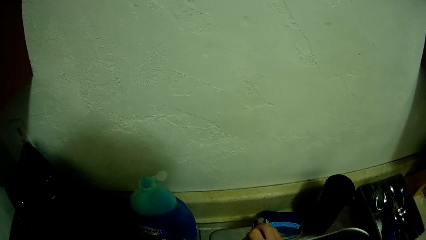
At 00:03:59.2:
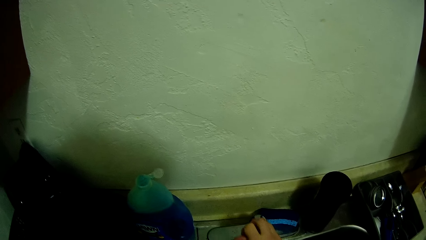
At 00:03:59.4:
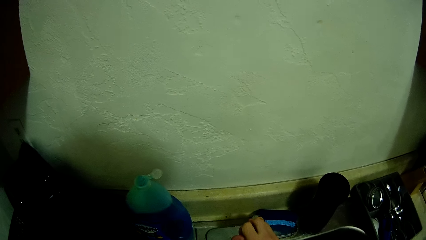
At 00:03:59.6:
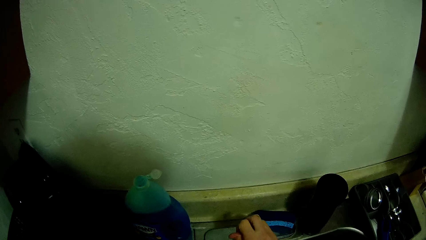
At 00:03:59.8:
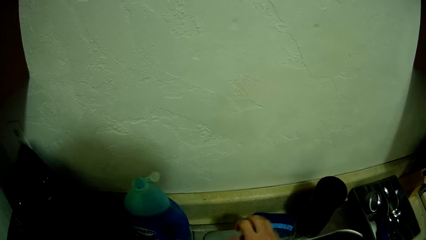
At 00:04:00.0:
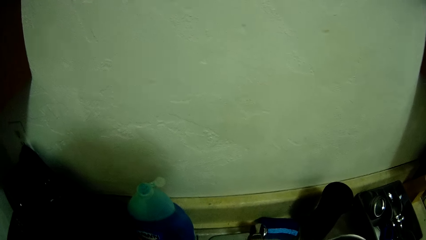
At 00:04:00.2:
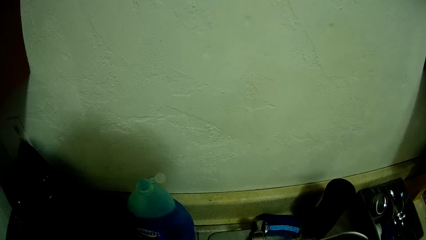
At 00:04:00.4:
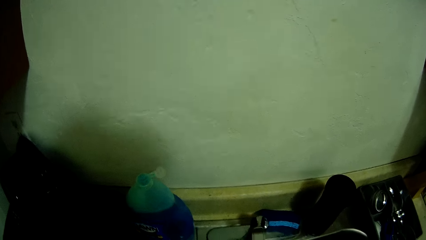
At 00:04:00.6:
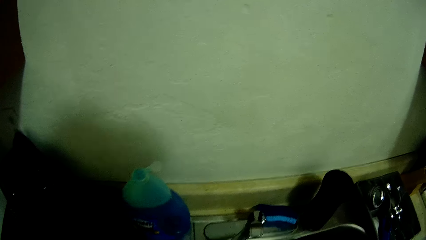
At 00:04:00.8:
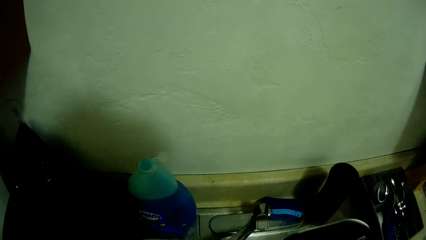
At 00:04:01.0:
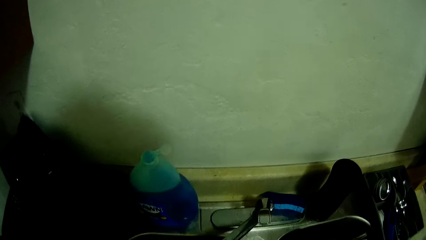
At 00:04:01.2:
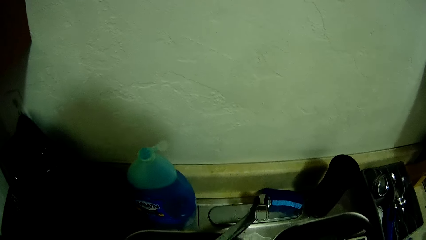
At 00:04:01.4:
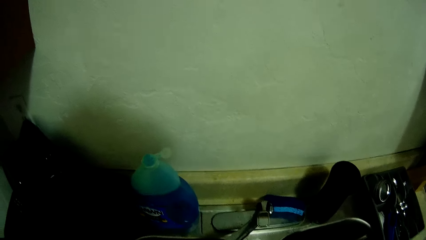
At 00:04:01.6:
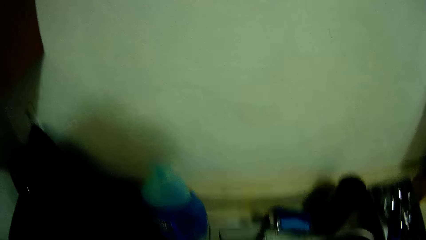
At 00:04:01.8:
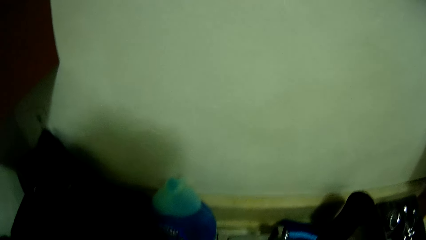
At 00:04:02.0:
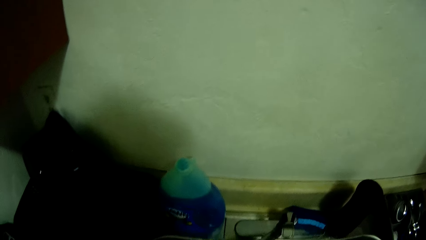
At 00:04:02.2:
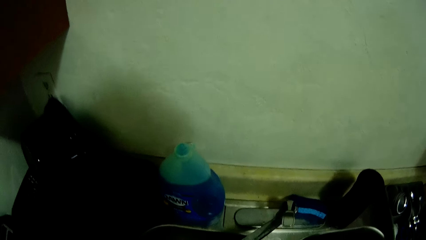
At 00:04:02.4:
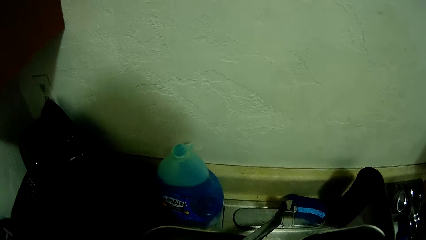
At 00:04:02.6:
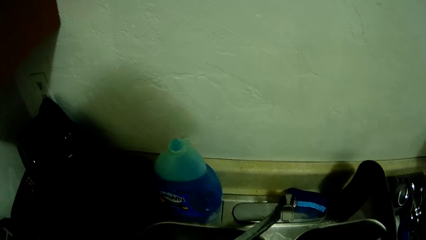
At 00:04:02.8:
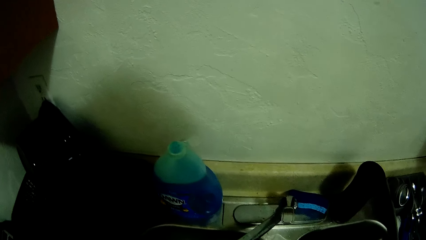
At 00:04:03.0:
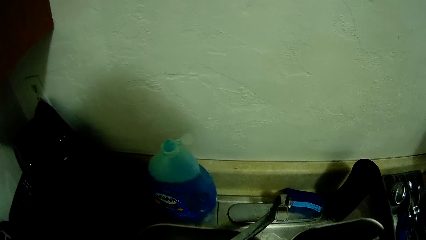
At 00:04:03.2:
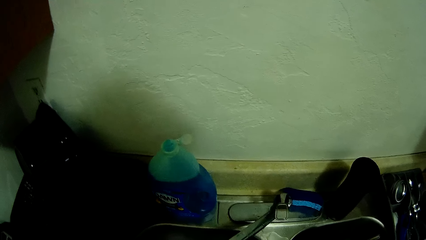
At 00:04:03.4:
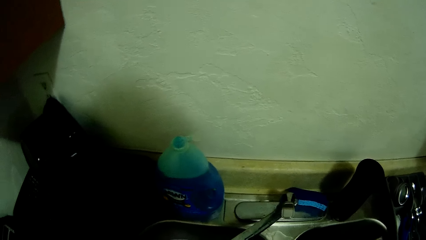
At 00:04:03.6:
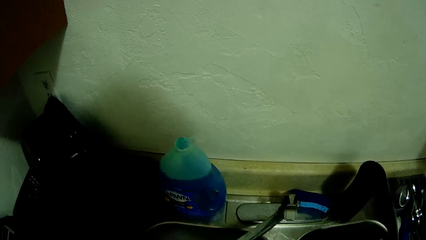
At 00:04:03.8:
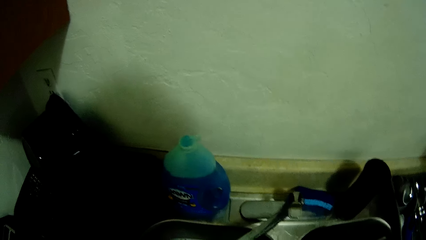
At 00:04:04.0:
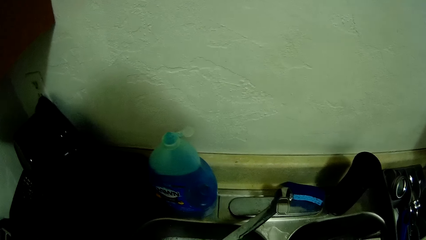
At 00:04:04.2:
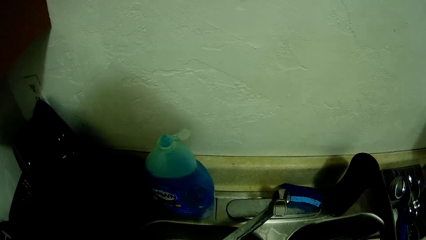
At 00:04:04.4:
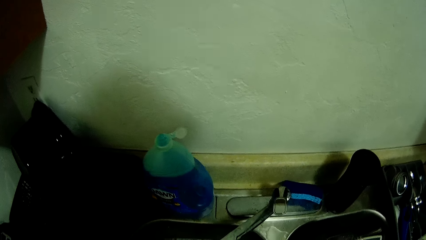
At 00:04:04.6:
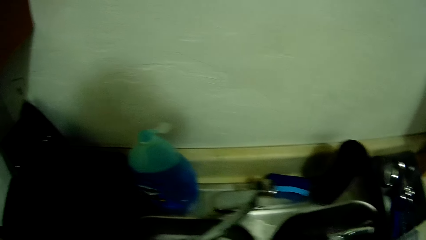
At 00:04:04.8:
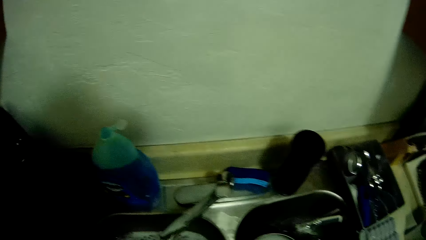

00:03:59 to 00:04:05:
The camera wearer opens the water tap with her right hand.

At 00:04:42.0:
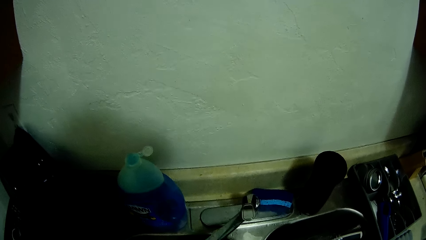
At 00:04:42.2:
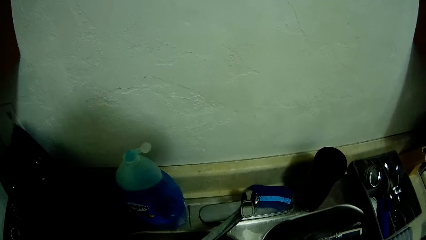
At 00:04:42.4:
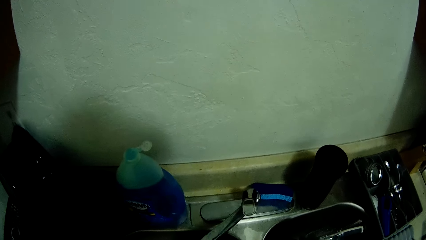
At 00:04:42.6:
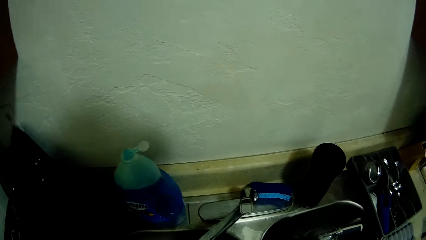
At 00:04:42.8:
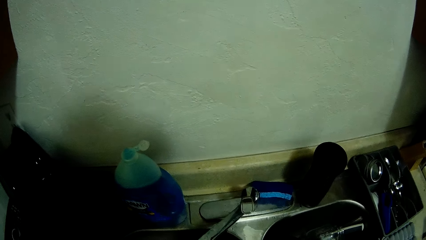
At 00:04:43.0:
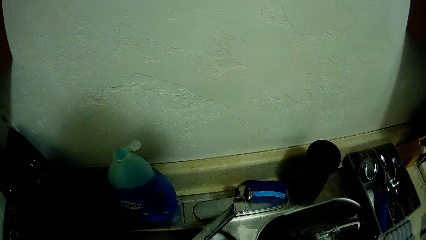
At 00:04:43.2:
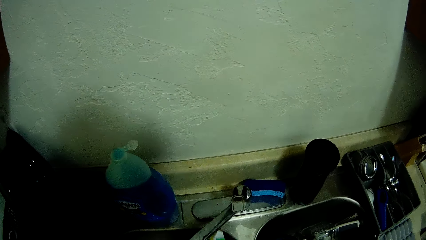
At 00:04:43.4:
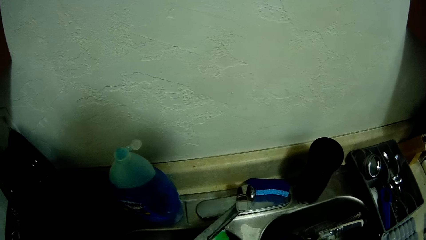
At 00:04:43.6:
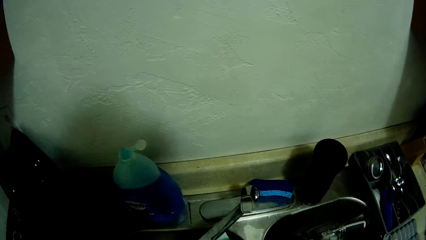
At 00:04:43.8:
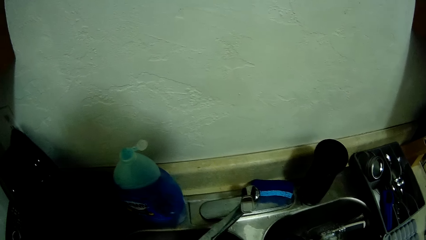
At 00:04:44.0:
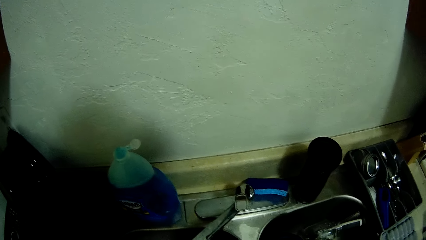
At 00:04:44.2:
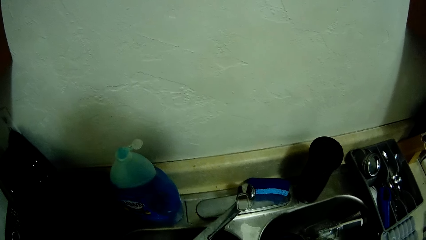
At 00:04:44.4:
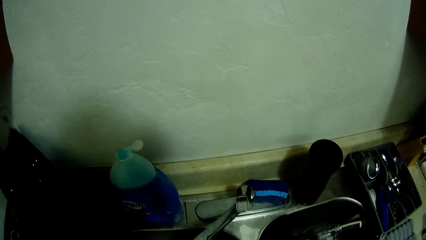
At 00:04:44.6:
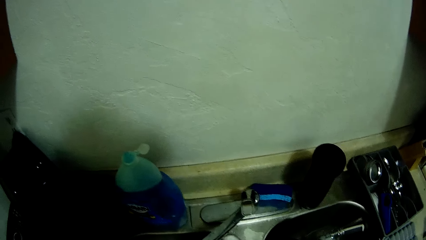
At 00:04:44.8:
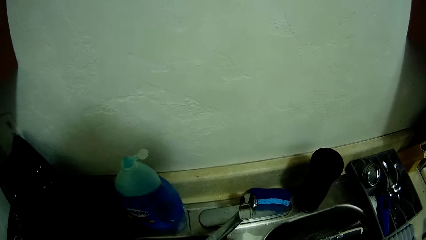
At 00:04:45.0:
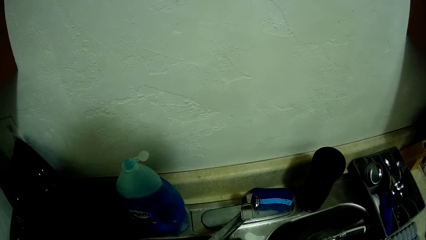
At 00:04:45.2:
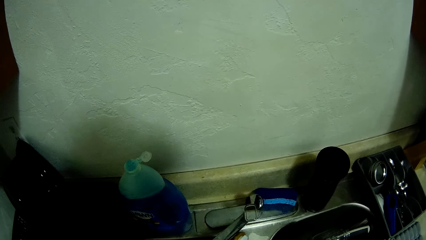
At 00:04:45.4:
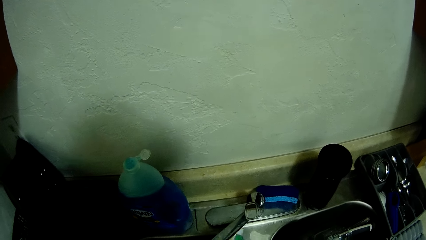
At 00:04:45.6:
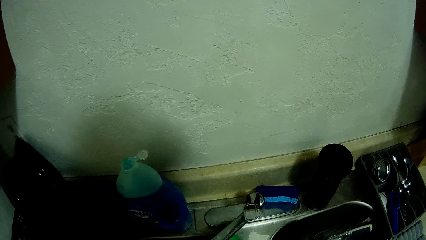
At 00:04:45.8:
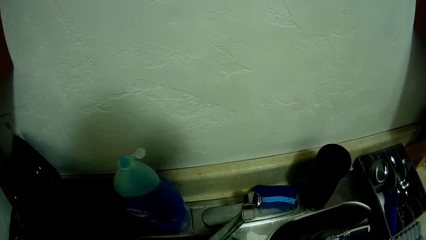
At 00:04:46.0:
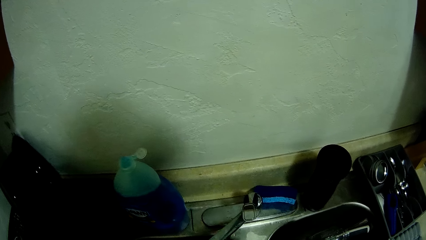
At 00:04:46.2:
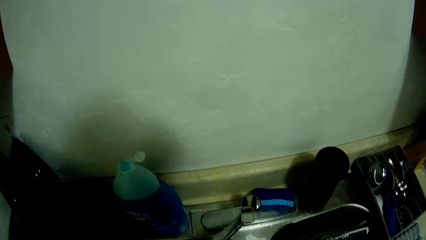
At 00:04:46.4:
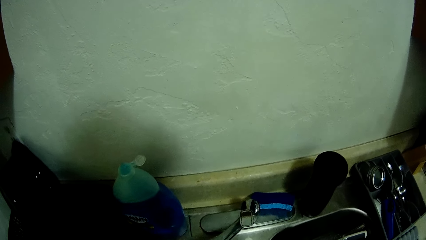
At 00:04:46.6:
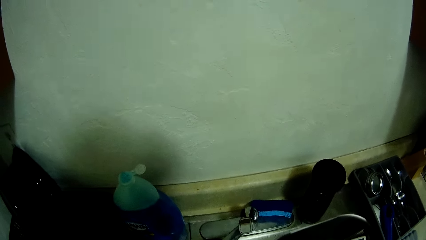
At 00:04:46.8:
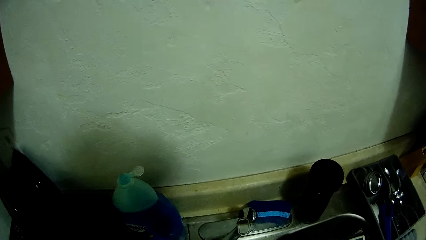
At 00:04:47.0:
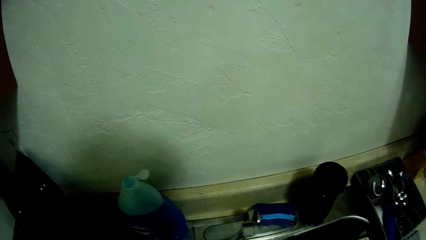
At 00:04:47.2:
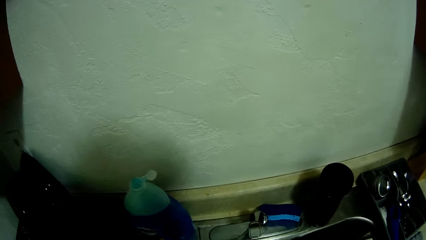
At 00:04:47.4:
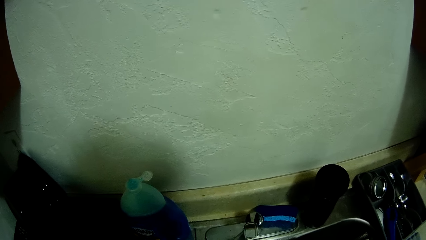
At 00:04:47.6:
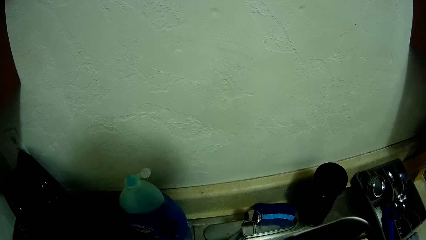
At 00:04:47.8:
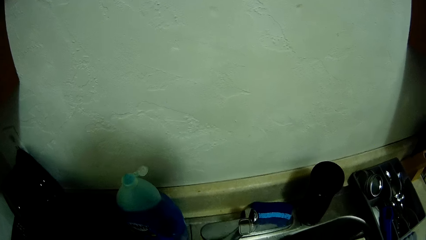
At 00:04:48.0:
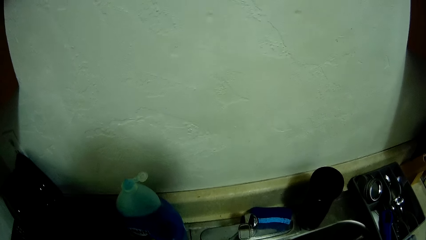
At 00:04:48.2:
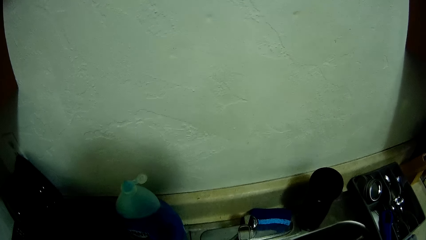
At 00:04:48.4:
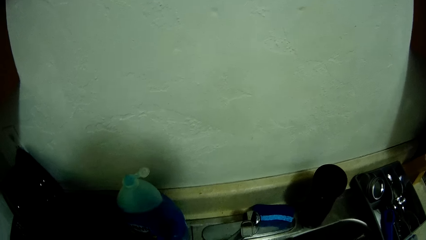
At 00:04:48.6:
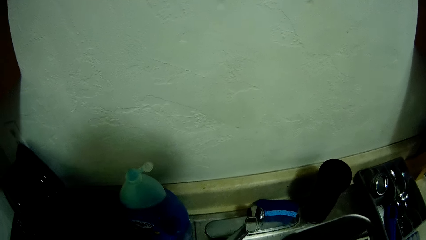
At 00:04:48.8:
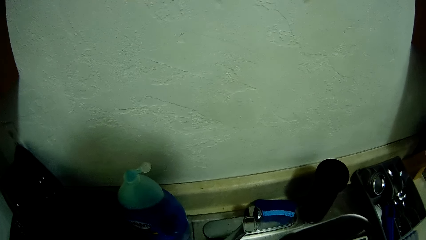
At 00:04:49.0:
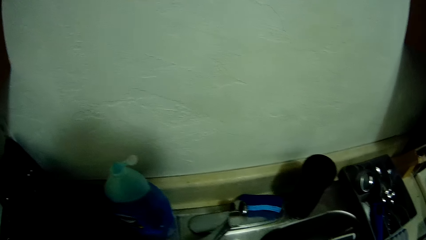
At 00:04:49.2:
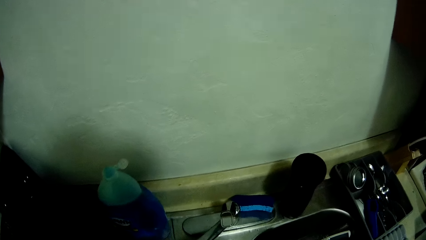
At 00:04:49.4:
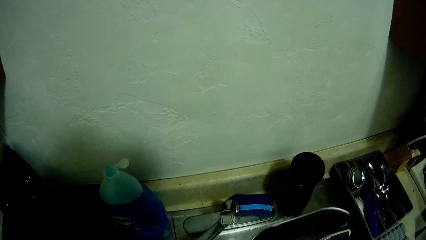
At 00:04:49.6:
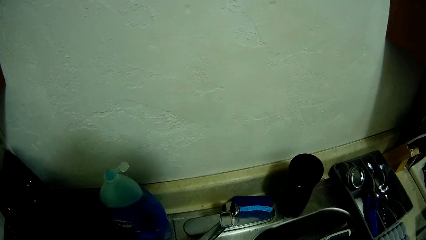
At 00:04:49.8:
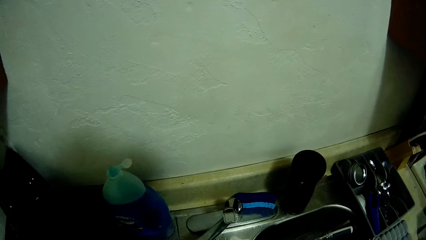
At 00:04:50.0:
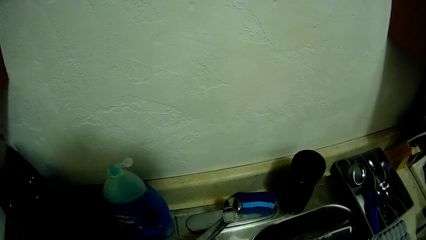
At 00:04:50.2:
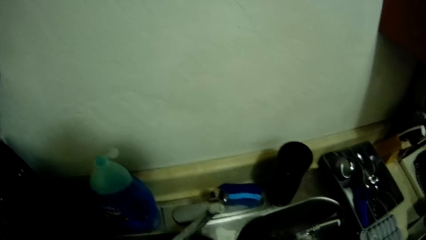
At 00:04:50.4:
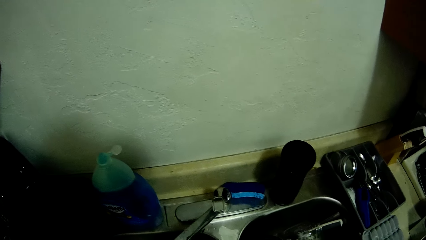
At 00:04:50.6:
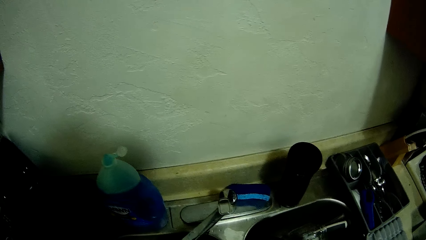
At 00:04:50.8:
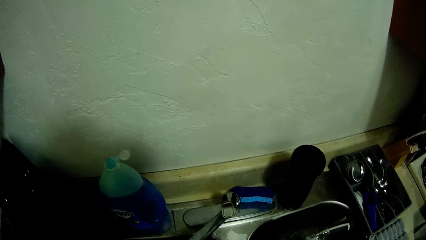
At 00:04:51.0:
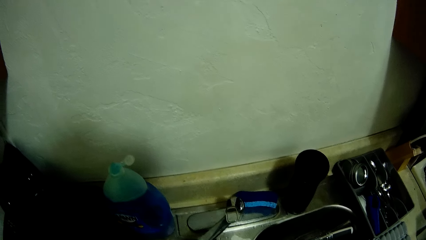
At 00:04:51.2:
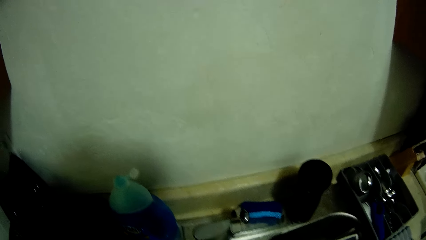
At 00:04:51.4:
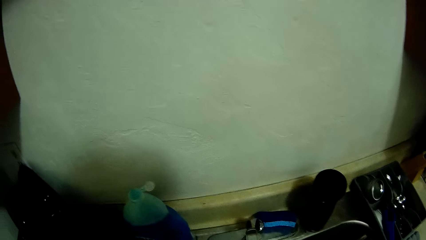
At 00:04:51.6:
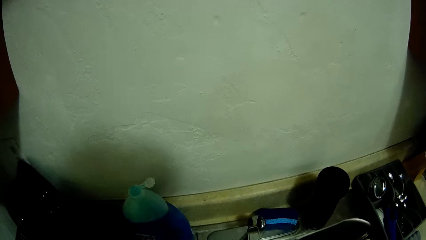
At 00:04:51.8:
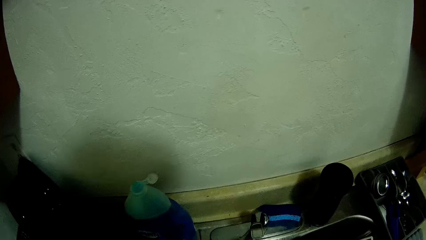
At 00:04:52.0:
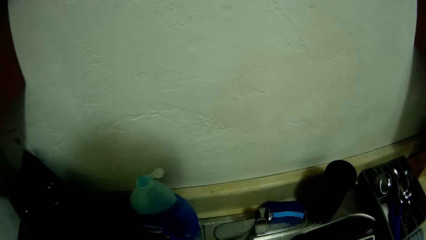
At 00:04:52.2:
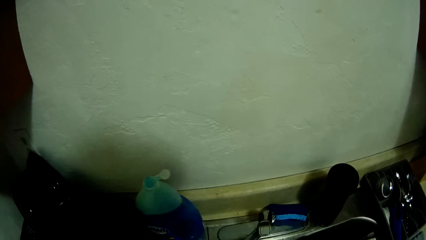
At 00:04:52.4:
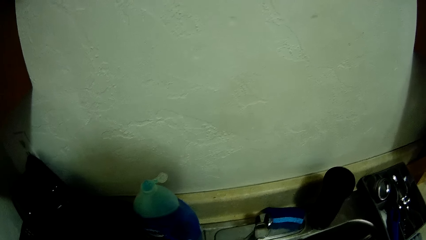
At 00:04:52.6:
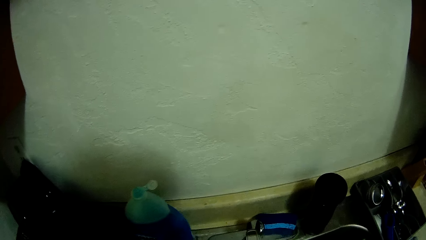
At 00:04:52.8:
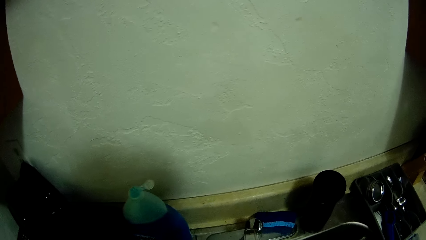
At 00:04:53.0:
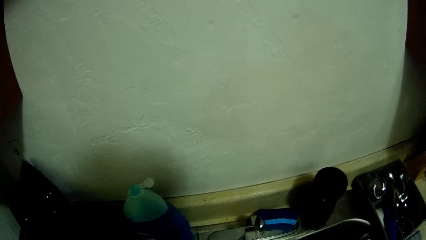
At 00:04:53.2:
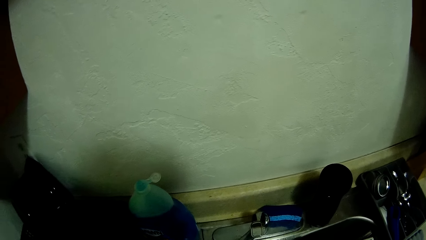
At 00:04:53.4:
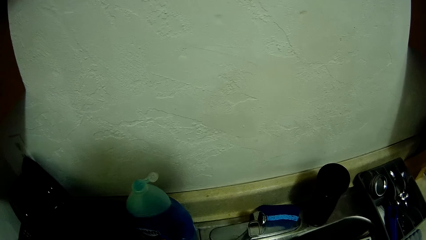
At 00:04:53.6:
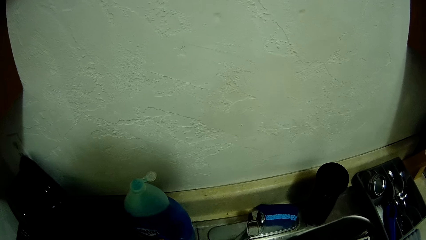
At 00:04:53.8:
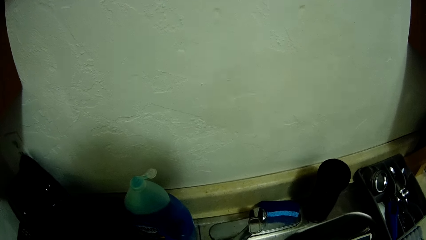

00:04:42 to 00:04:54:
The camera wearer washes spoons in the sink.
